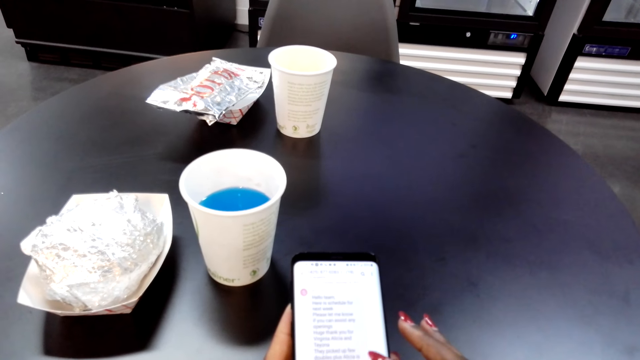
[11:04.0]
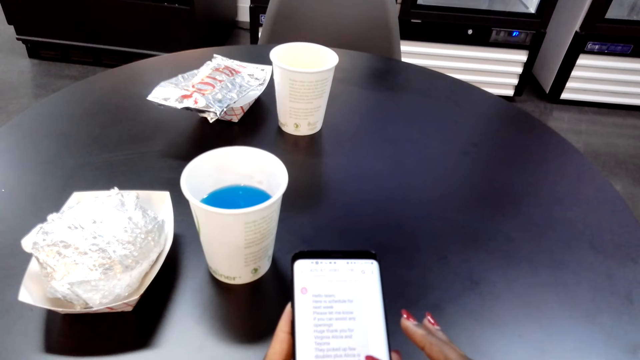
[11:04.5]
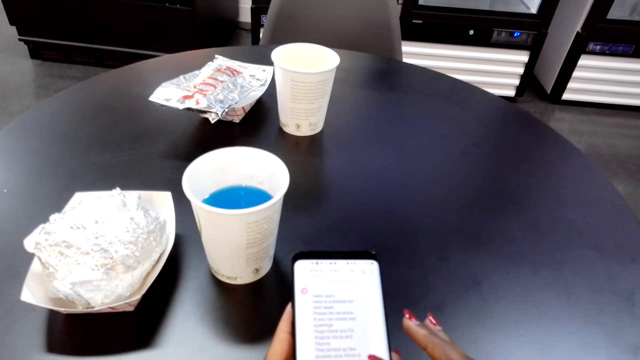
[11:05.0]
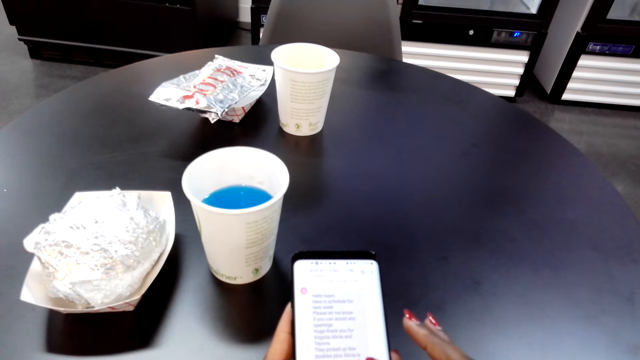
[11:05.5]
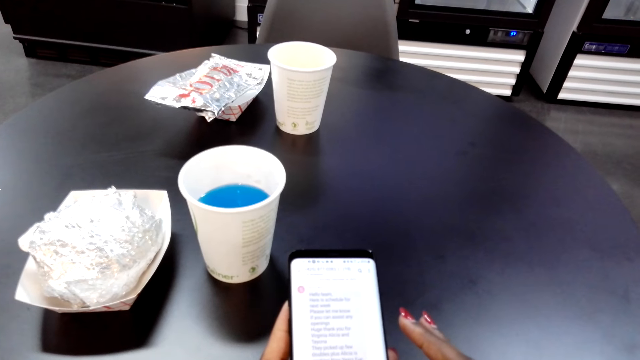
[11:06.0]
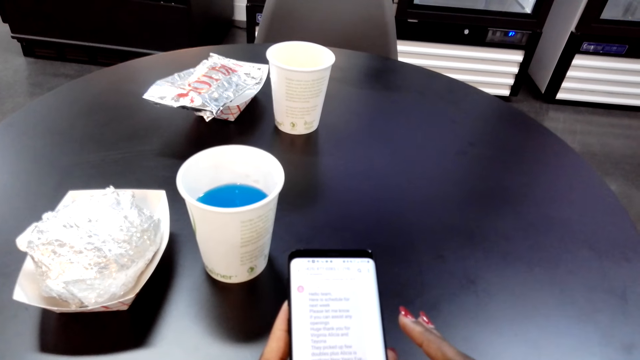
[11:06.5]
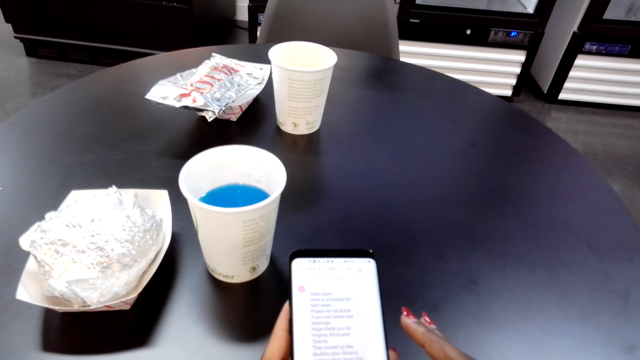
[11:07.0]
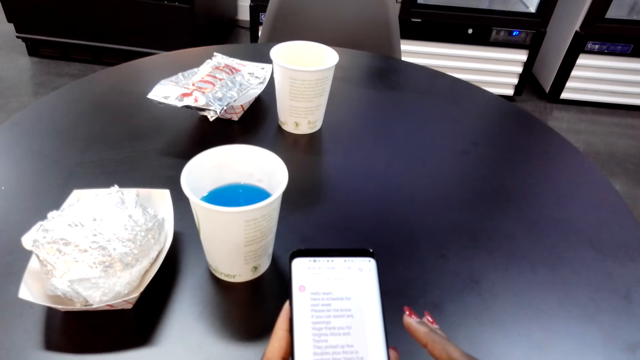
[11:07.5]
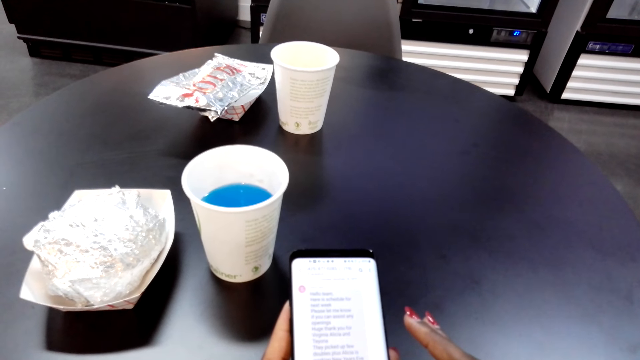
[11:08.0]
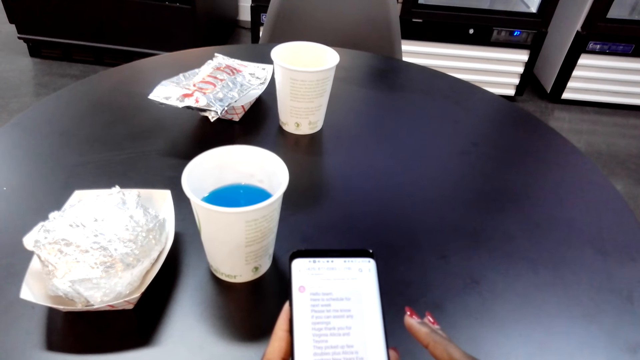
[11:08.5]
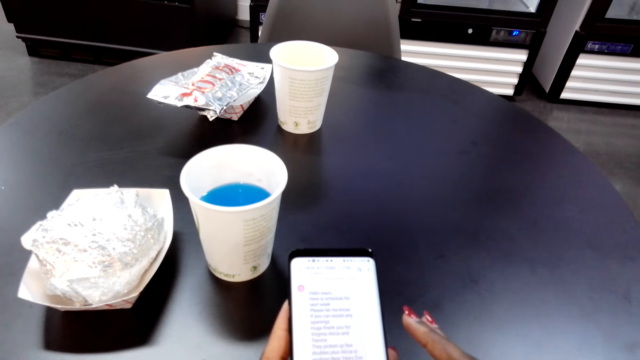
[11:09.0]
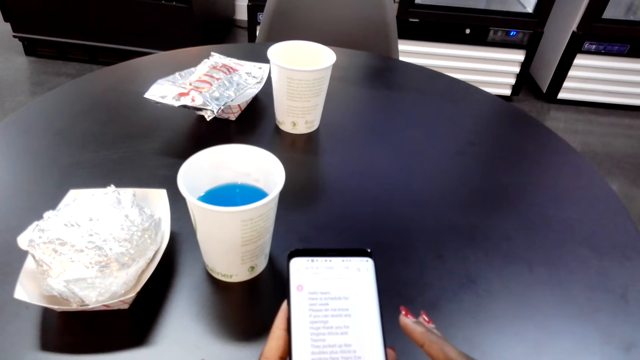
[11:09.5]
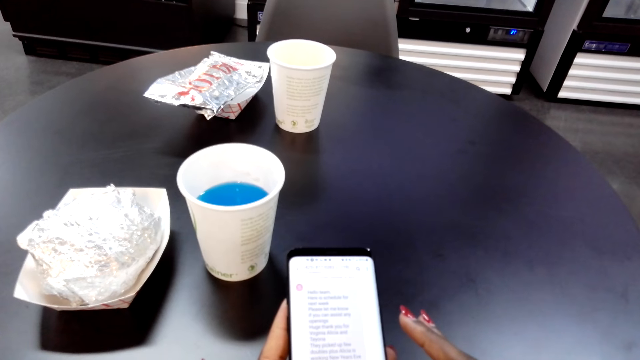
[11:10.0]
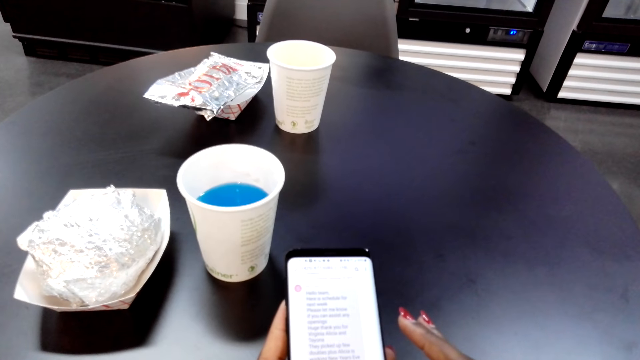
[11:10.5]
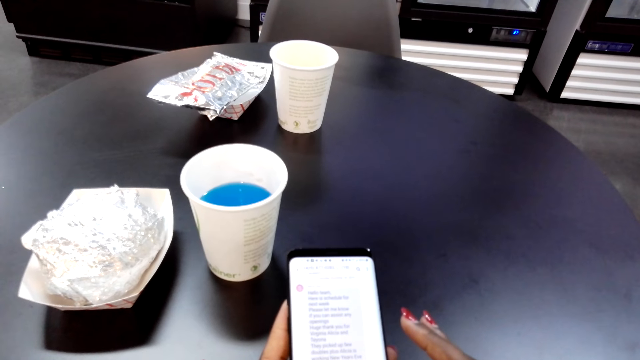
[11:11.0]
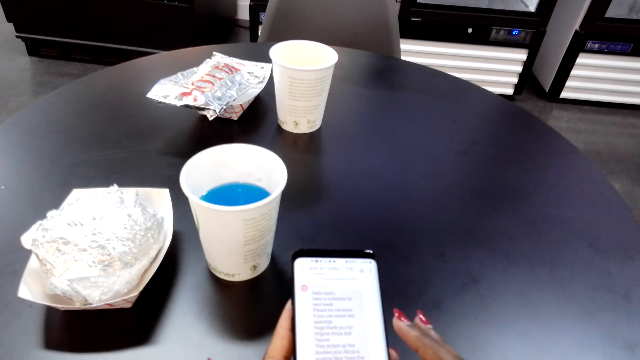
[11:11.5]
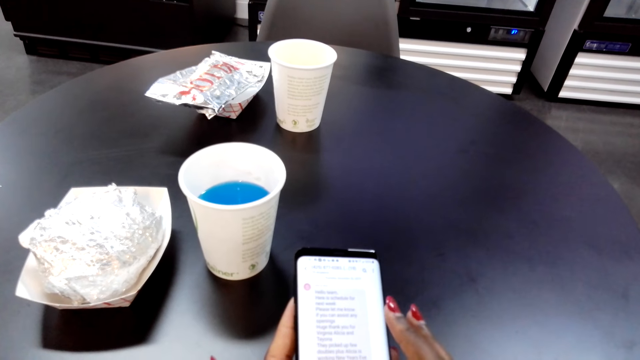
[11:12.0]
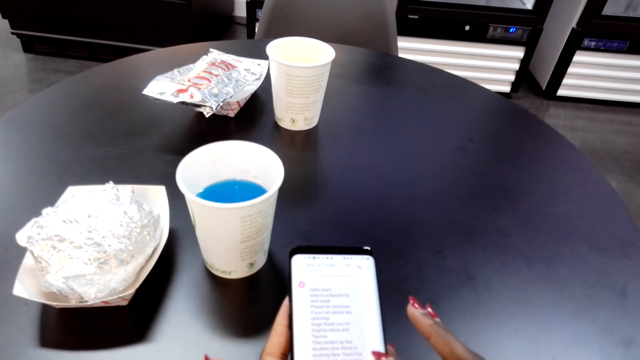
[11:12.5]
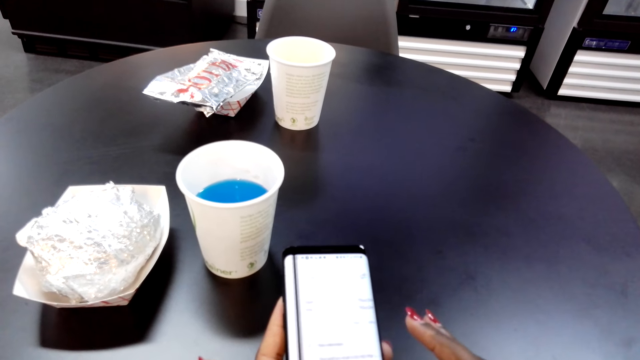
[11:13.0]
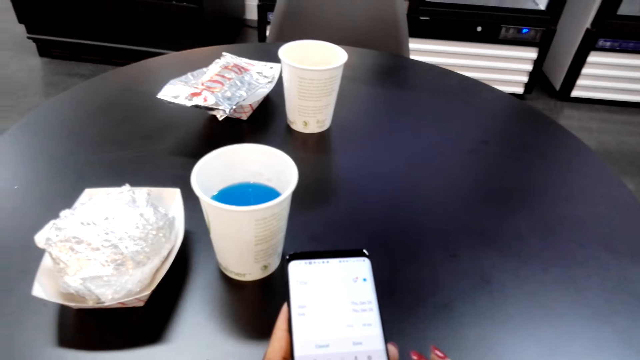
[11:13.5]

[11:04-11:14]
The camera wearer scrolls on the phone. They read on the phone.

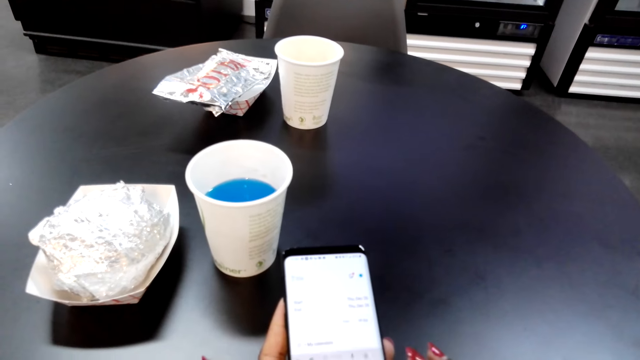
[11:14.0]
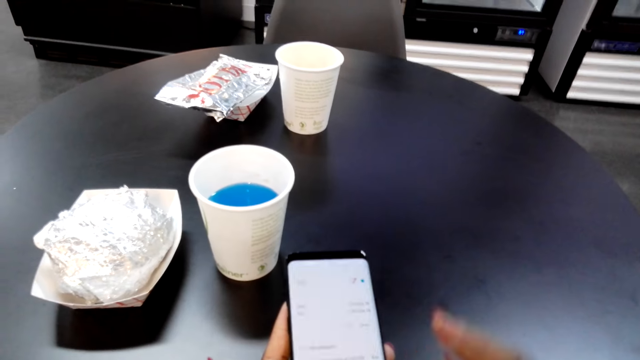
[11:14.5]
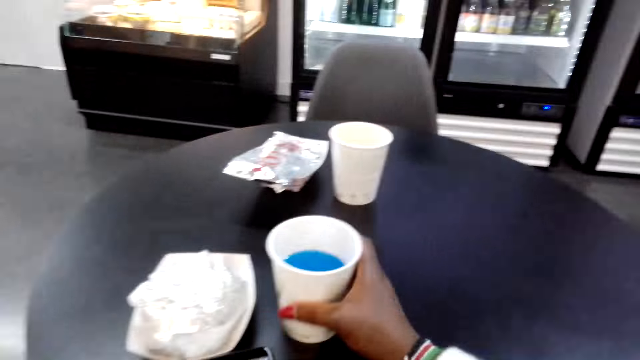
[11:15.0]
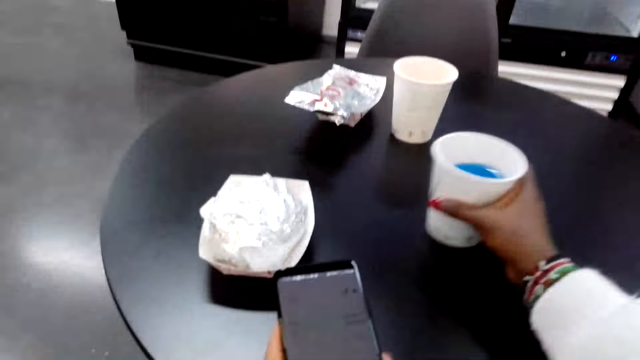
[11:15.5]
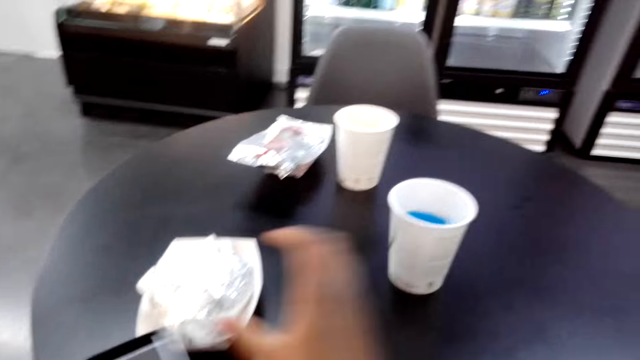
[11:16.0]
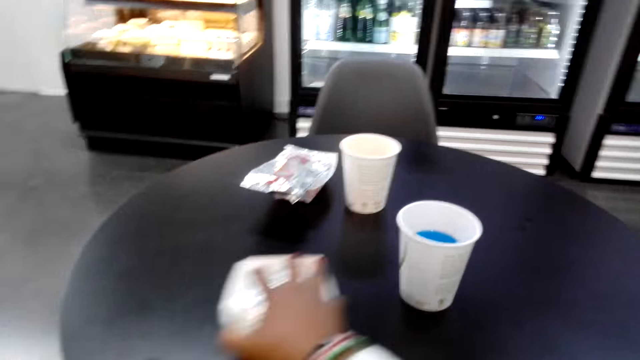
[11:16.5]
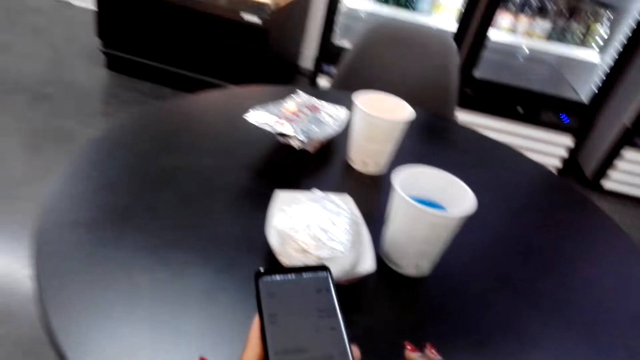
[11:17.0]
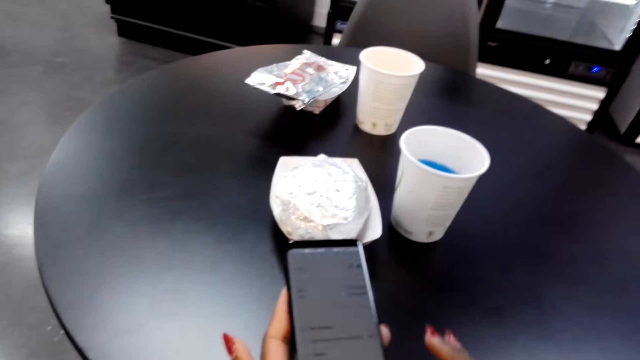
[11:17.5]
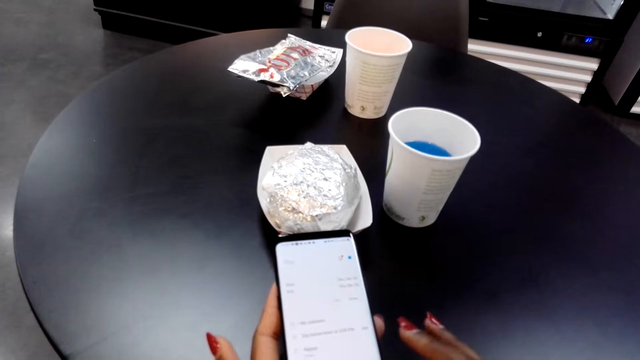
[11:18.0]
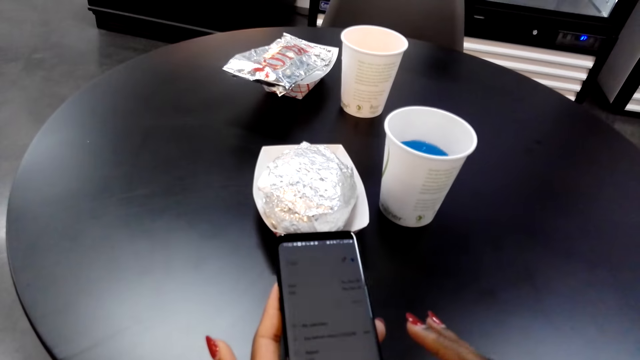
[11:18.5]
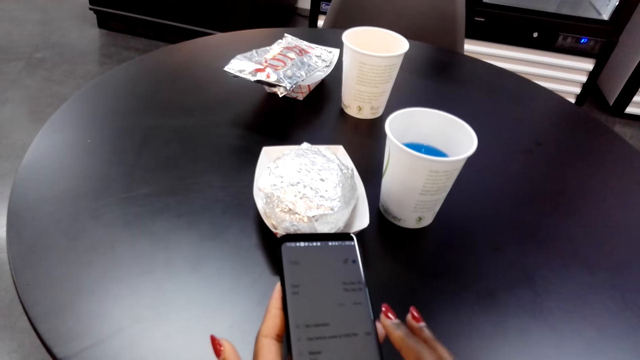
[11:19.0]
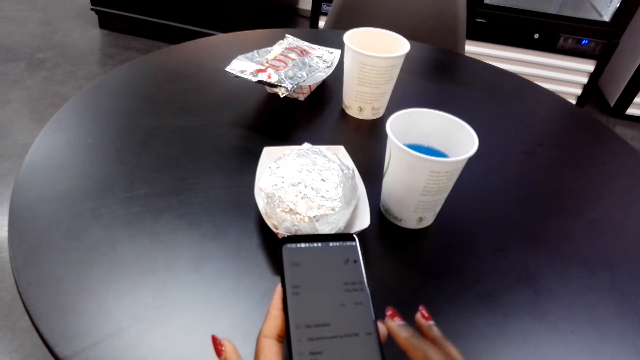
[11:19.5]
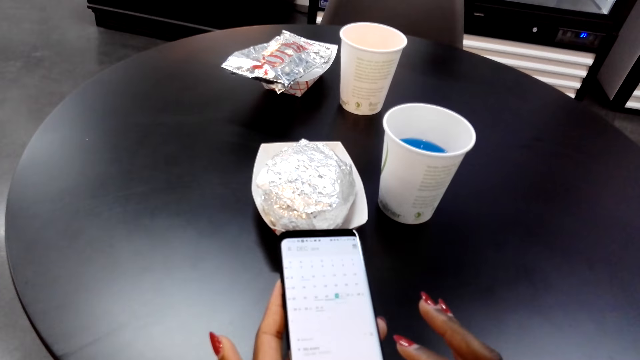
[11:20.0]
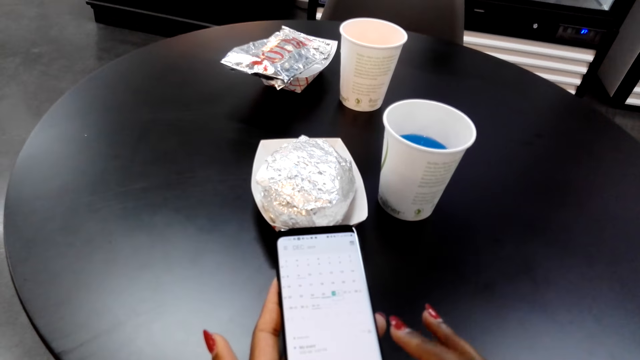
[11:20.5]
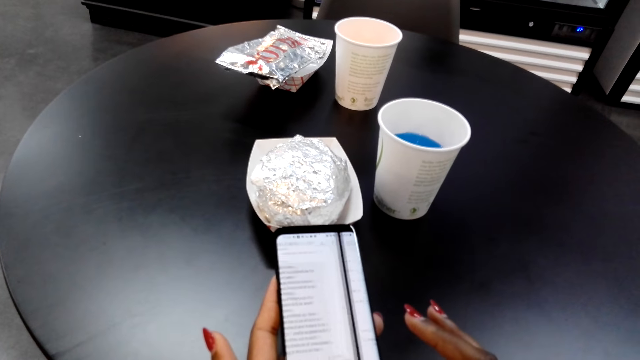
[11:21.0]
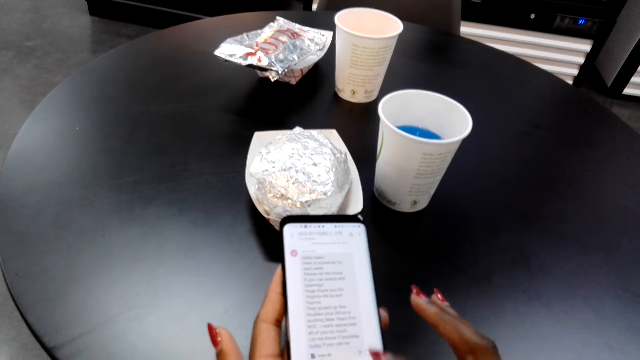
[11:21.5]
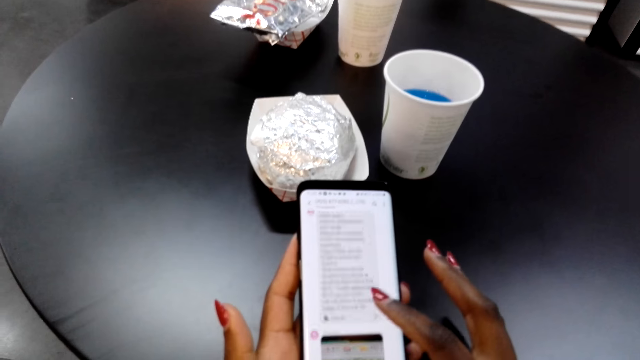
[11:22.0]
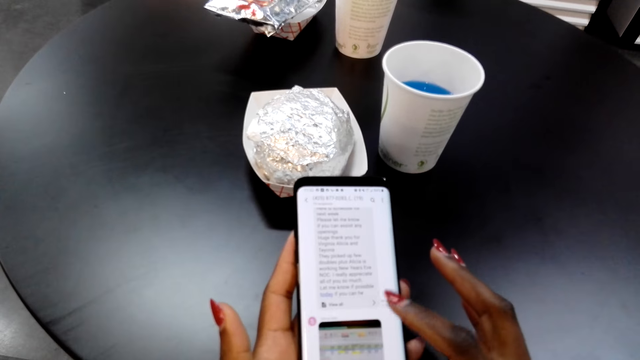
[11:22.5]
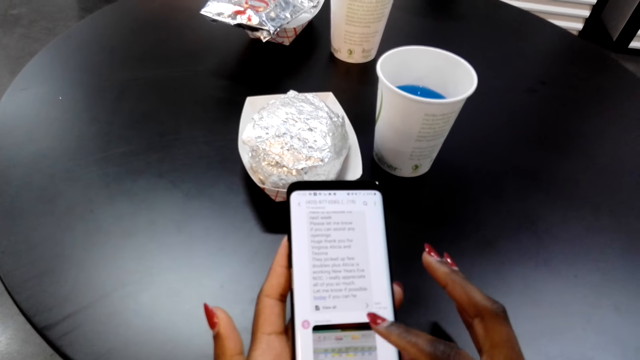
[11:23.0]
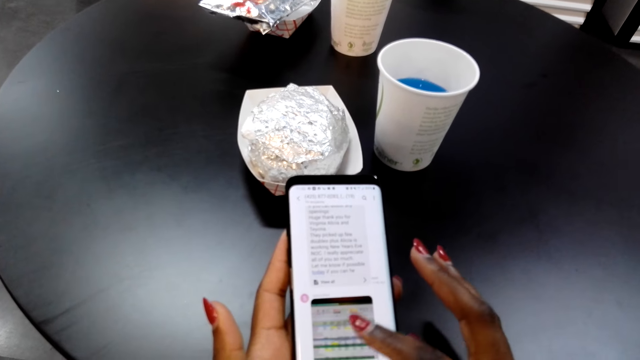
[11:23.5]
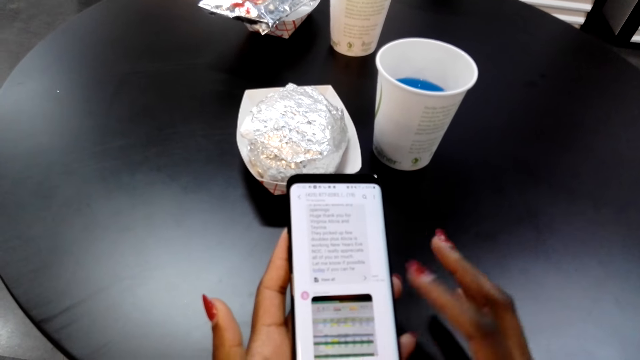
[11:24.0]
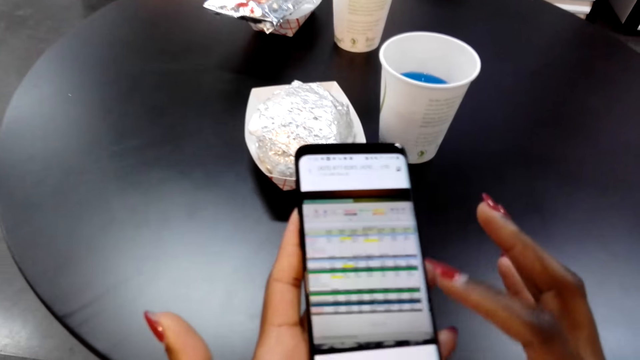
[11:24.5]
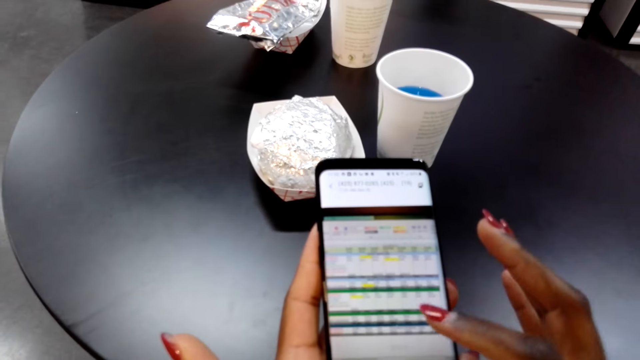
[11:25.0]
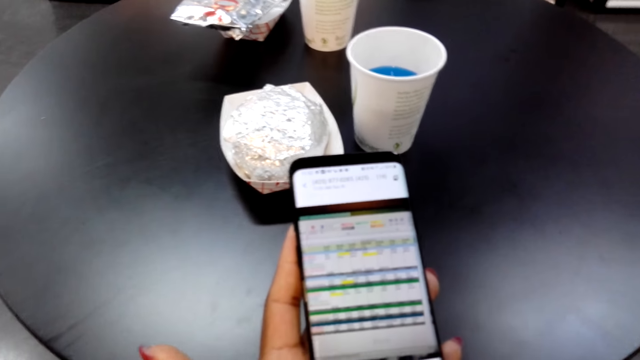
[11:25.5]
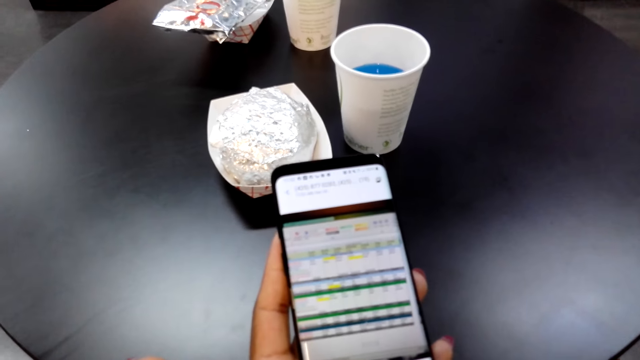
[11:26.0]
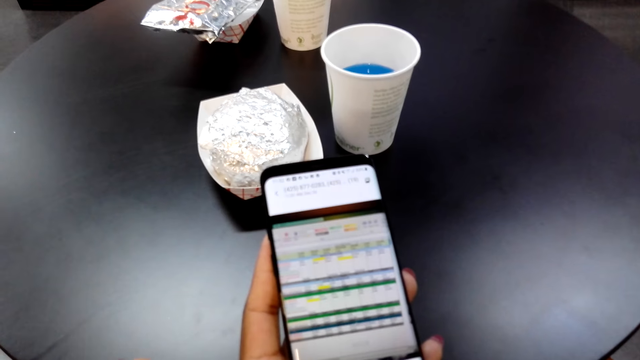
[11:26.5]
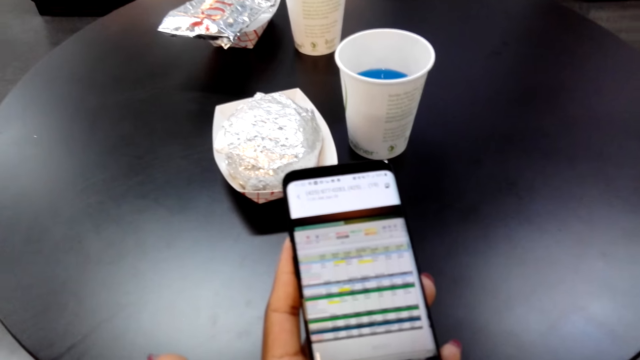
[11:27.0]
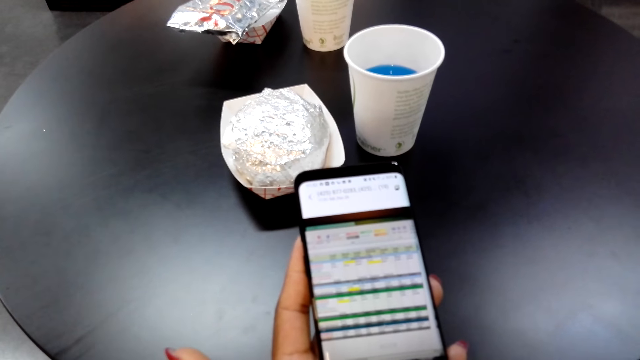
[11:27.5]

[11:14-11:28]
The camera wearer touches on the phone screen. They move a juice tumbler aside on the table. They move sealed food aside on the table. They scroll through the phone. They touch on the phone screen. They scroll on the phone. They touch on the phone screen.
